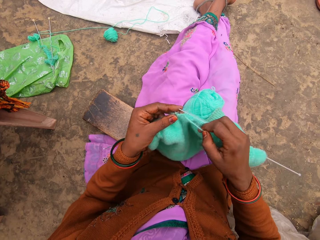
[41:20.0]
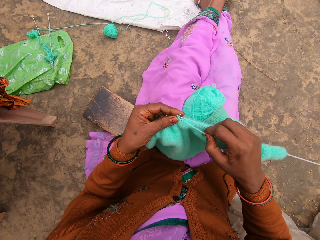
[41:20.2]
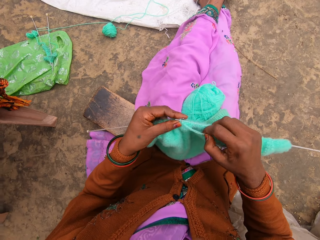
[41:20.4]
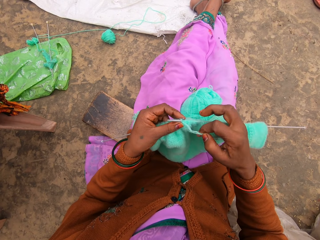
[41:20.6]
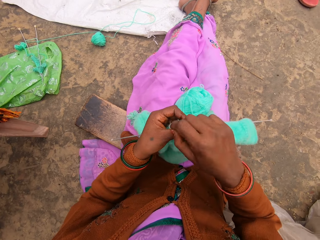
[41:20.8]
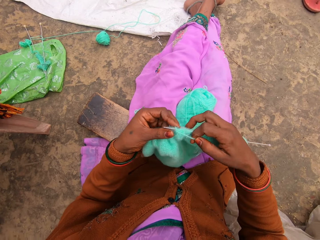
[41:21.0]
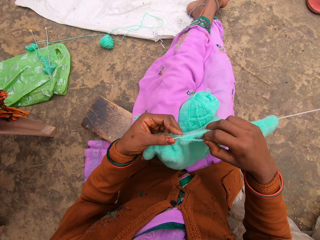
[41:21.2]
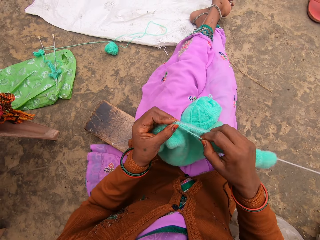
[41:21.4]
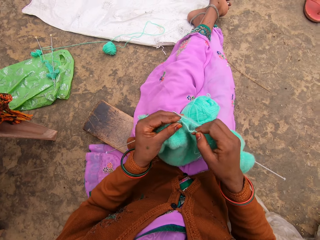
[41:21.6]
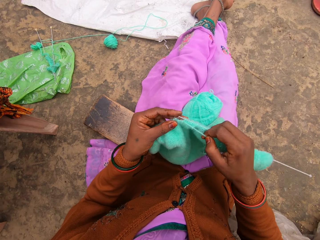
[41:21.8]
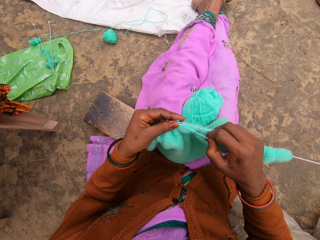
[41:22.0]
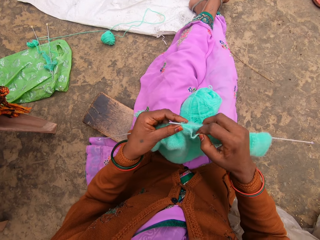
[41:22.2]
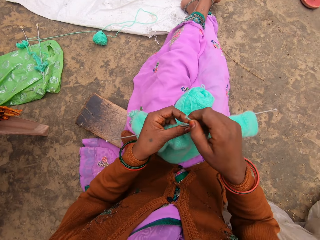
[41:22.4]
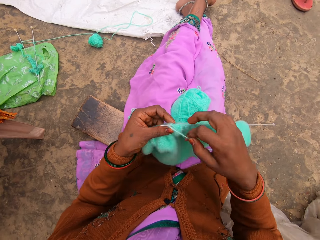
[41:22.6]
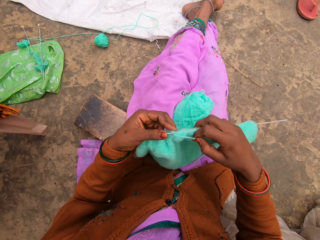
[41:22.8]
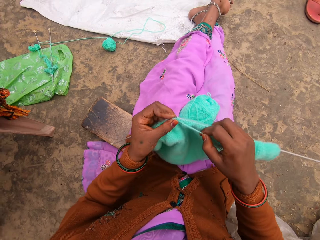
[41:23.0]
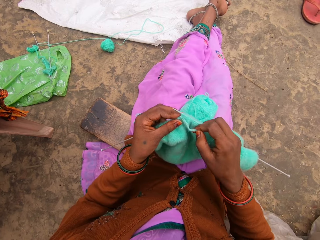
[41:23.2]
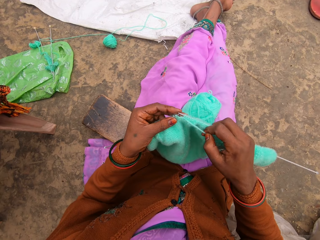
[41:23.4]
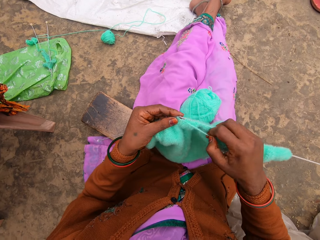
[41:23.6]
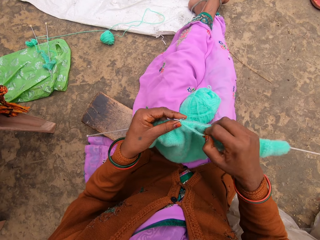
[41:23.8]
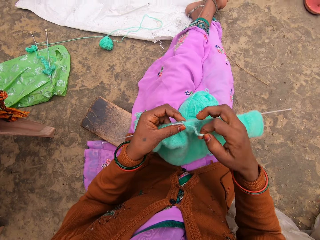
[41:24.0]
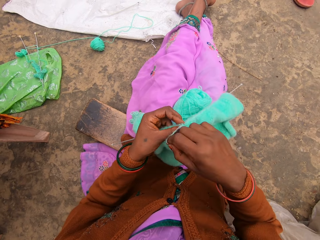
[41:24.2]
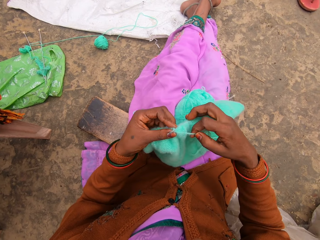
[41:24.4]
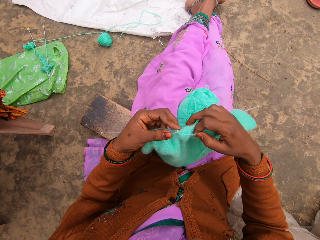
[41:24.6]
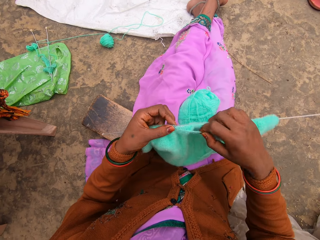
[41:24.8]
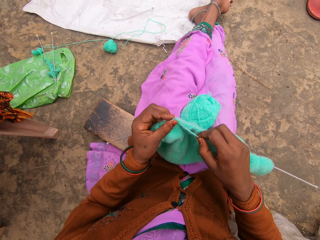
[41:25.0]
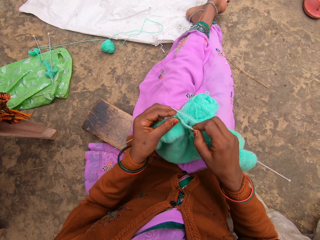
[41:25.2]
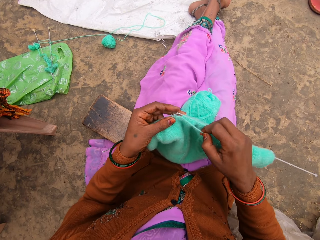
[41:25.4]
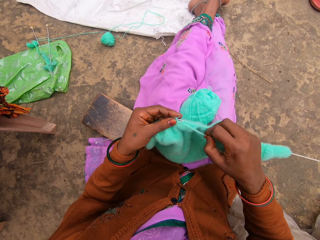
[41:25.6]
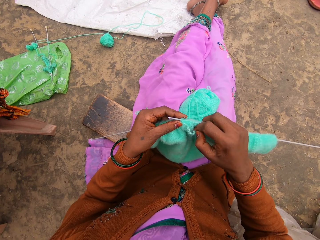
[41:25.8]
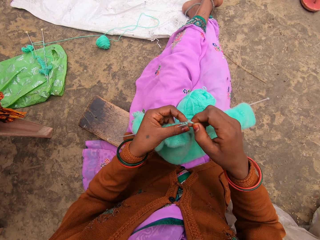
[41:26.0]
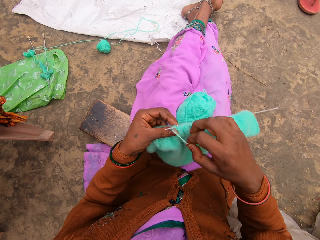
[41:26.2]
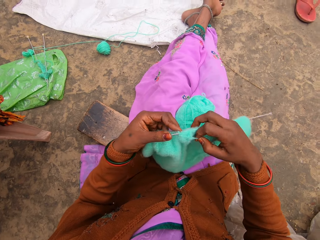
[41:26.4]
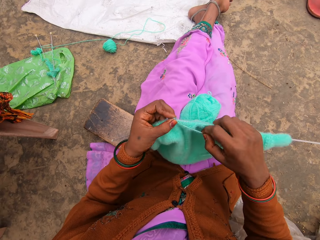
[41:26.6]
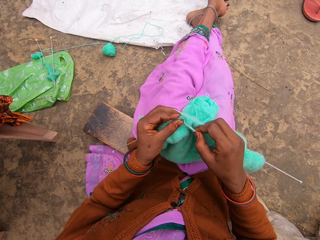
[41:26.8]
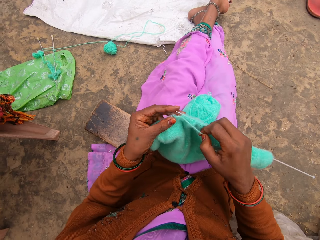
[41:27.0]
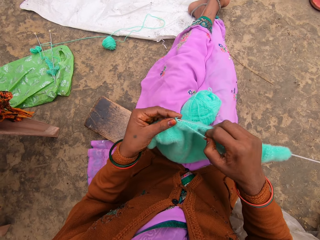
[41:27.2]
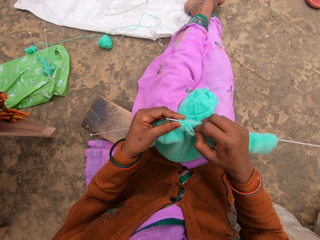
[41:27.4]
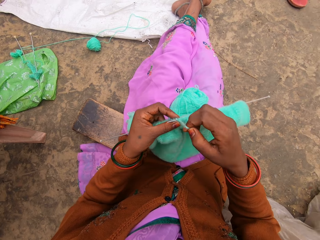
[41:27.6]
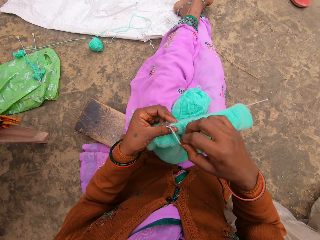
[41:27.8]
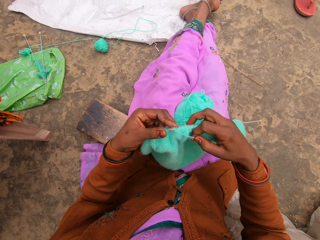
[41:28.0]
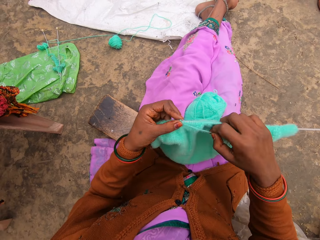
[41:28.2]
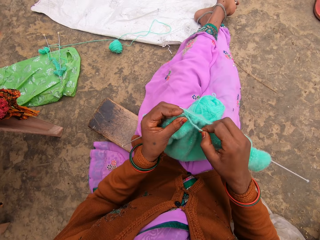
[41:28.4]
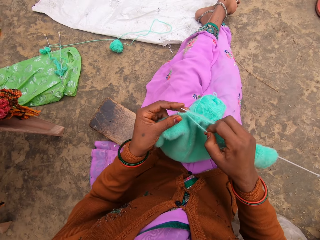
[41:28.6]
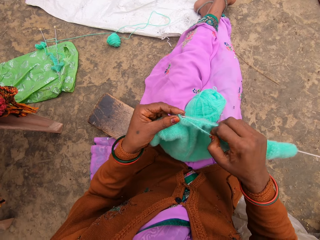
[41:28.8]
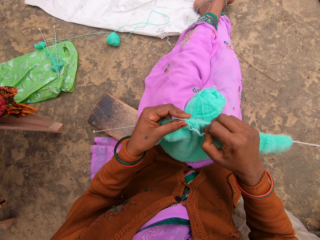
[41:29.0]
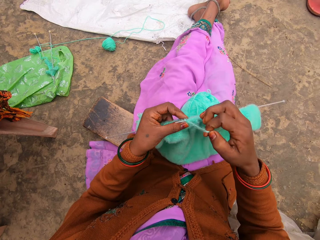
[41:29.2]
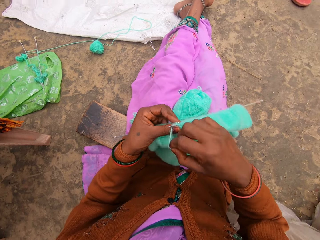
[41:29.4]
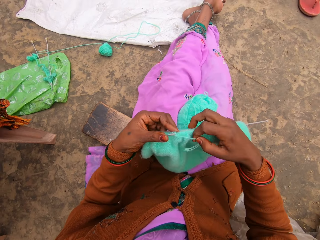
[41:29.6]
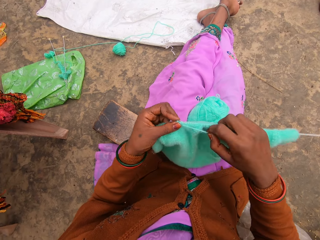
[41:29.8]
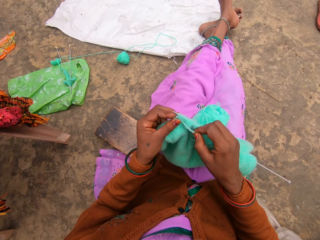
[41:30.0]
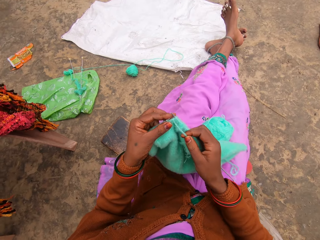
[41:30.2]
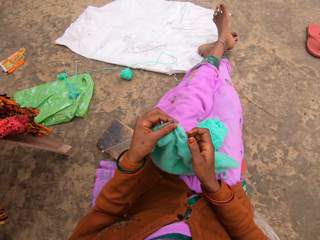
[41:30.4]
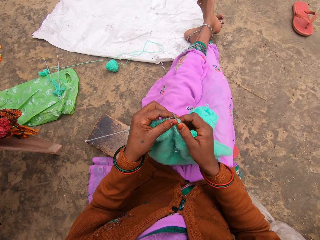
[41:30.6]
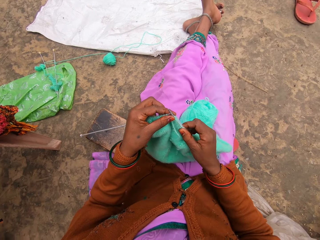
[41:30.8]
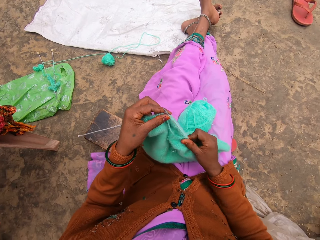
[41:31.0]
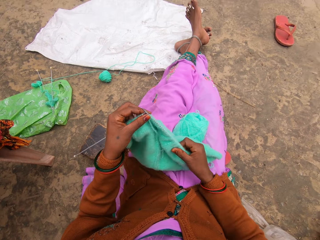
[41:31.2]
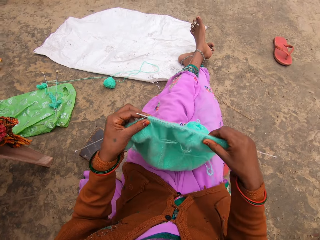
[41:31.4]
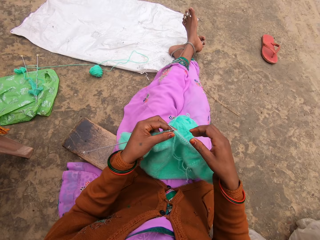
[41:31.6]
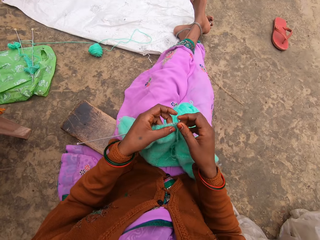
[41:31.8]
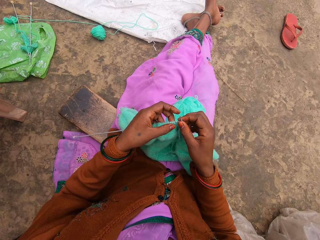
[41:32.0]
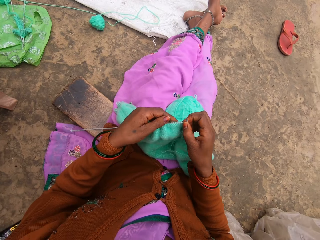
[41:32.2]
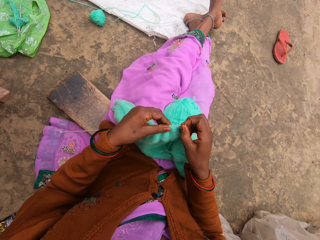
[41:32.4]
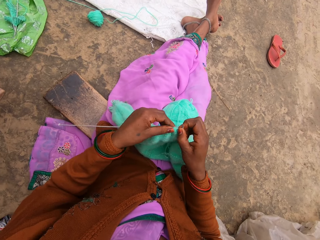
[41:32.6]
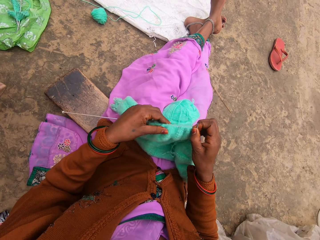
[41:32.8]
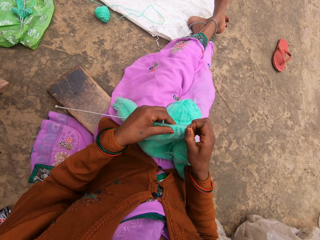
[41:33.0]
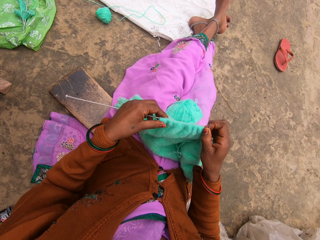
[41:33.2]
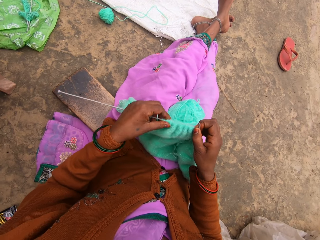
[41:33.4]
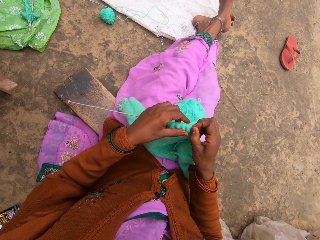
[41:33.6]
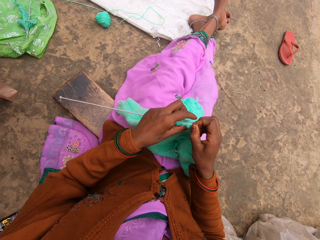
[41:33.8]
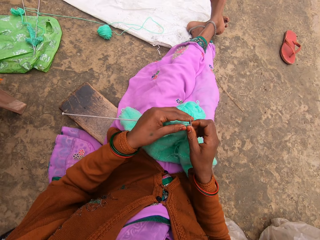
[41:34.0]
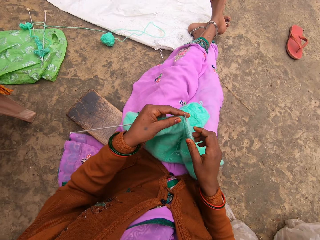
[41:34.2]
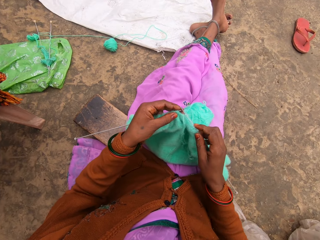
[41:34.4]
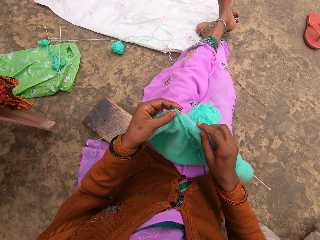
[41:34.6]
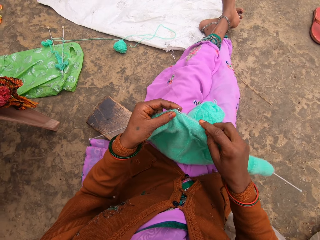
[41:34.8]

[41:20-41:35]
The camera wearer pulls the woolen sweater on the needle.

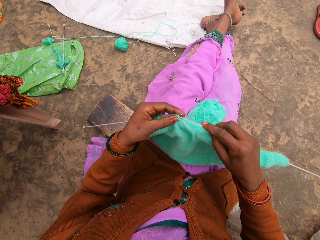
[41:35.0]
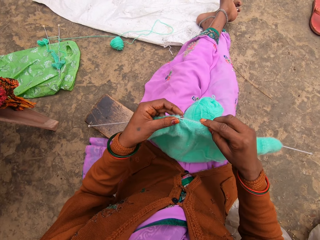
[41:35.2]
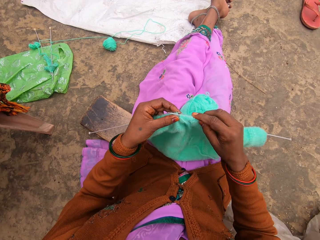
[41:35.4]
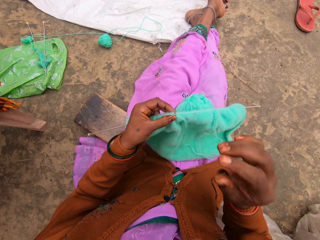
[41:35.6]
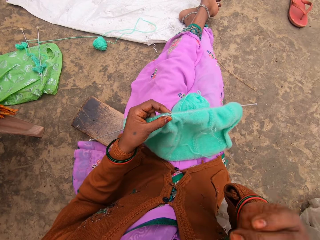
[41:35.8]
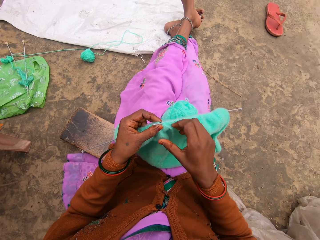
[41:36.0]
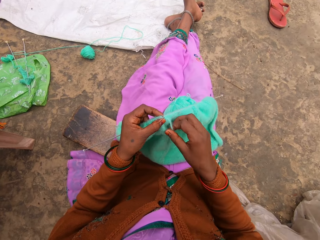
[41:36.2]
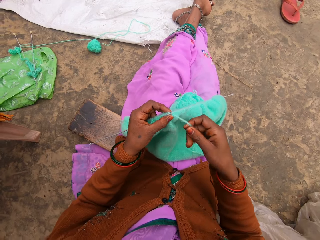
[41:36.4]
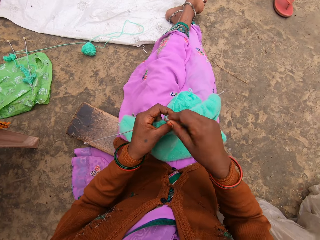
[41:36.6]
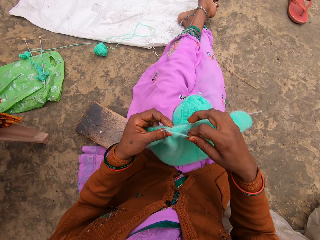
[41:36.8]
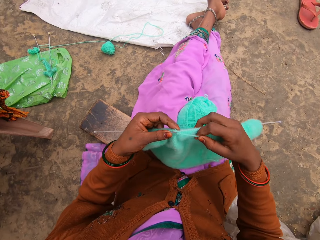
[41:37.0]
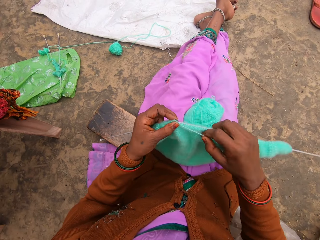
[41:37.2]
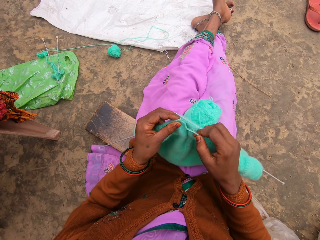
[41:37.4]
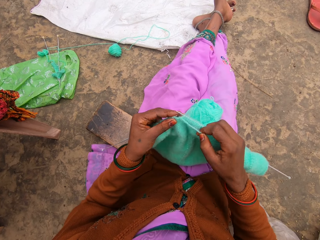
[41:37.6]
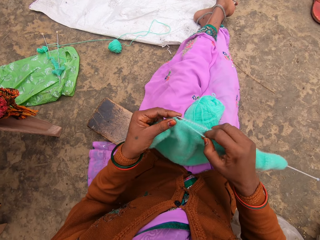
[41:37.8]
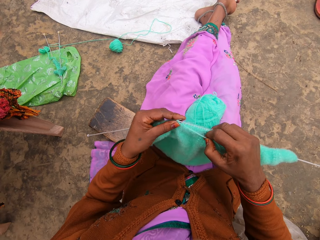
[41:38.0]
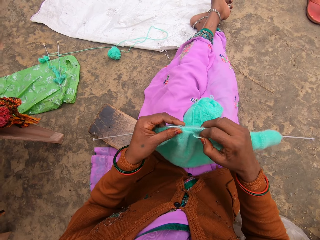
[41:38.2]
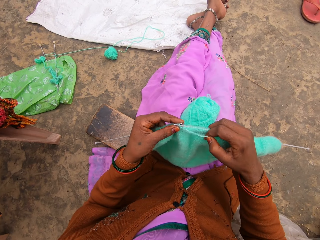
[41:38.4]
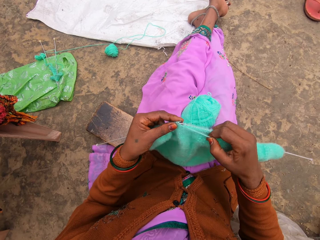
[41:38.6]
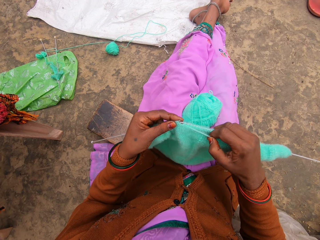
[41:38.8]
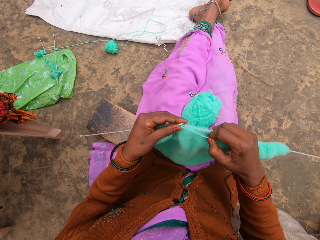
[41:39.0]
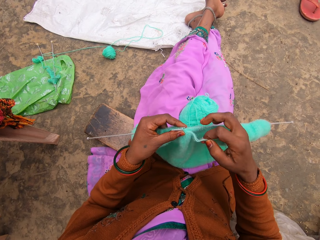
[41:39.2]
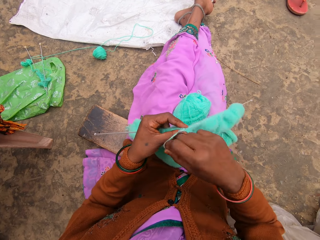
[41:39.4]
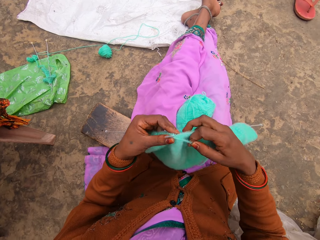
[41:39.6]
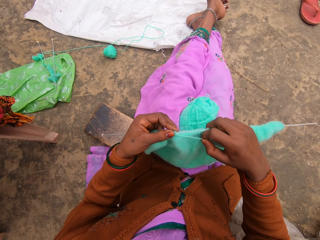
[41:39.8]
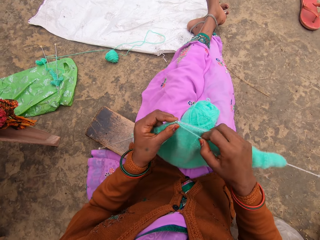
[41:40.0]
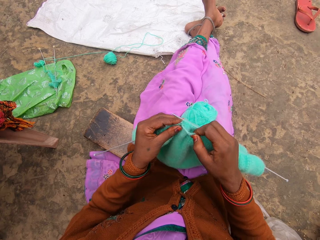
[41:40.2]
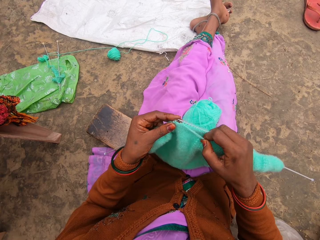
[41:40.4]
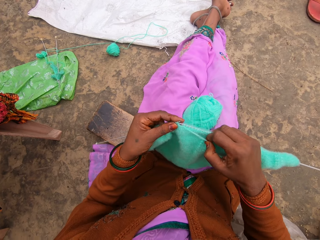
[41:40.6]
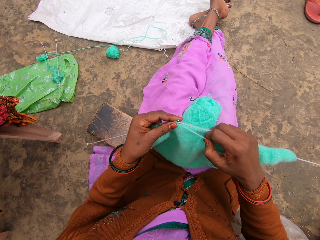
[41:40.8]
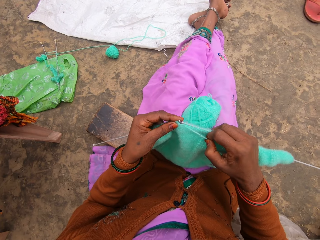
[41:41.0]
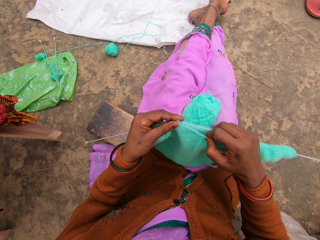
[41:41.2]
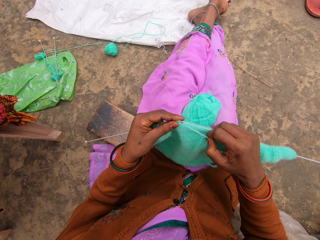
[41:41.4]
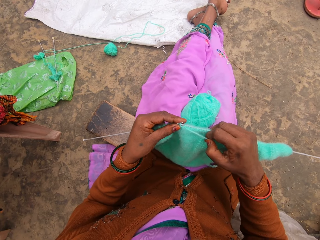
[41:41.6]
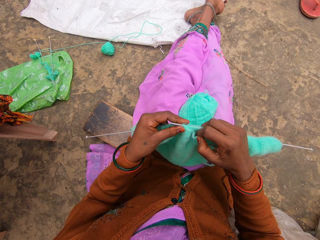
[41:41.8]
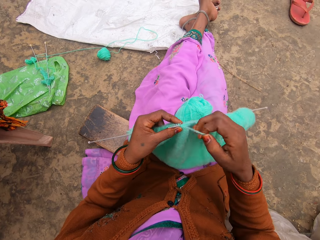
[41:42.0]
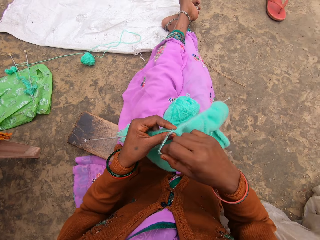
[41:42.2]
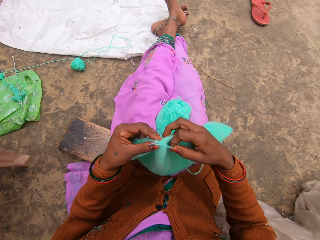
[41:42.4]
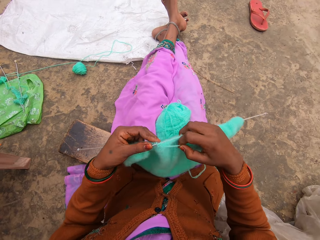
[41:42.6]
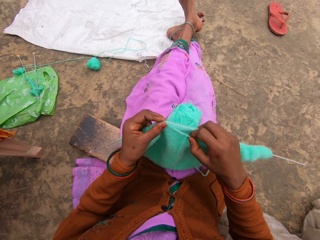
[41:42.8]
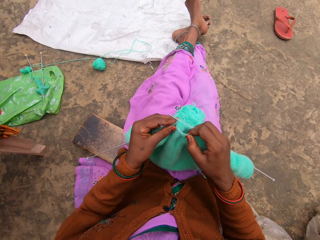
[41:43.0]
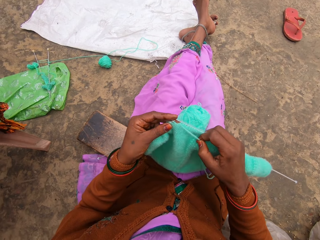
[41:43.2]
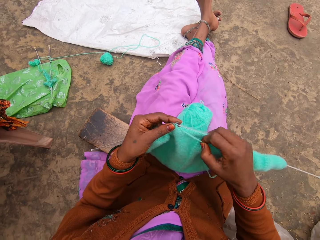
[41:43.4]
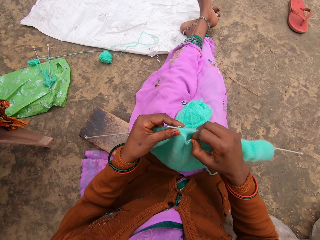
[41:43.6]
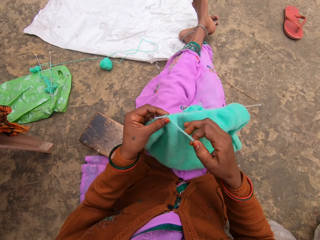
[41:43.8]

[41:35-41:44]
The camera wearer knits.
